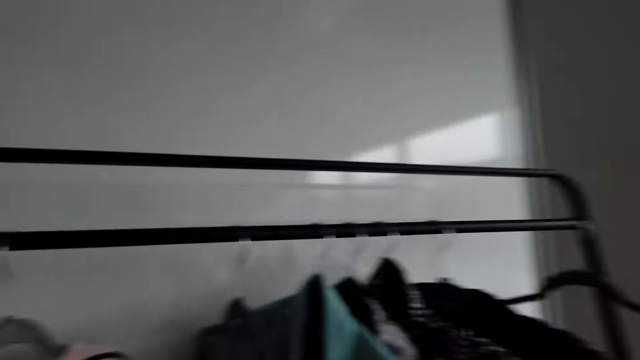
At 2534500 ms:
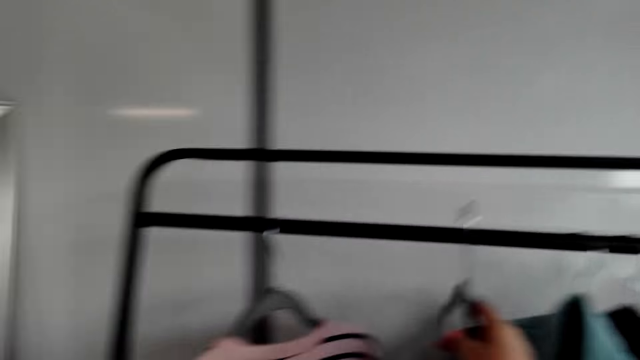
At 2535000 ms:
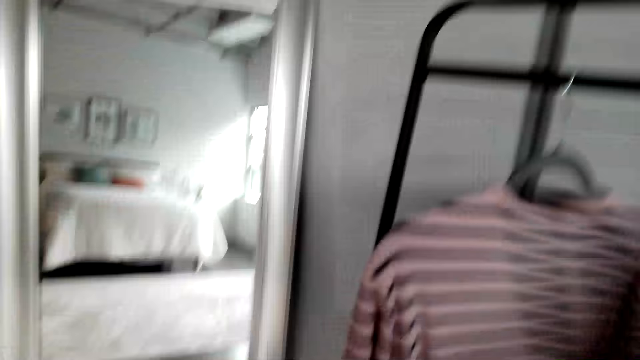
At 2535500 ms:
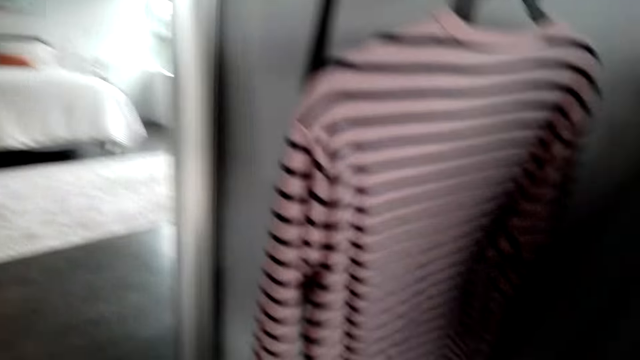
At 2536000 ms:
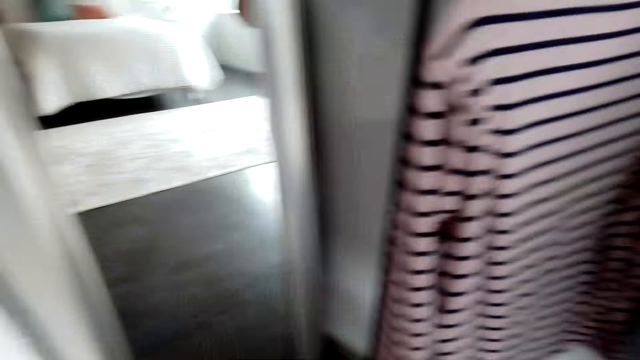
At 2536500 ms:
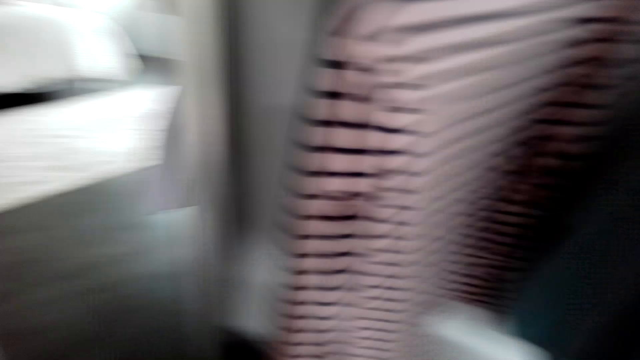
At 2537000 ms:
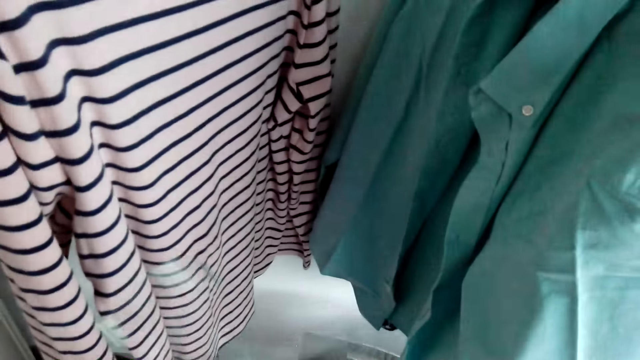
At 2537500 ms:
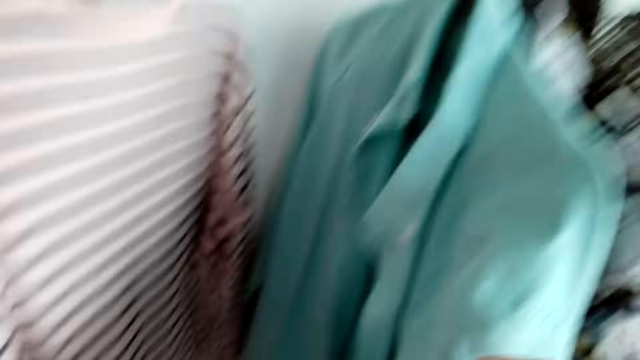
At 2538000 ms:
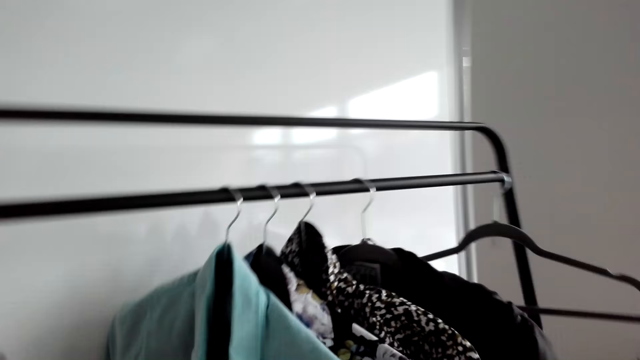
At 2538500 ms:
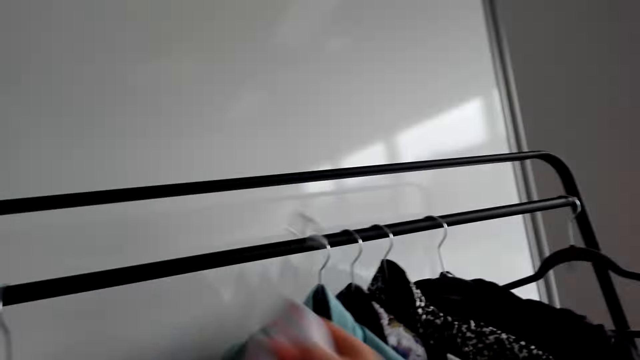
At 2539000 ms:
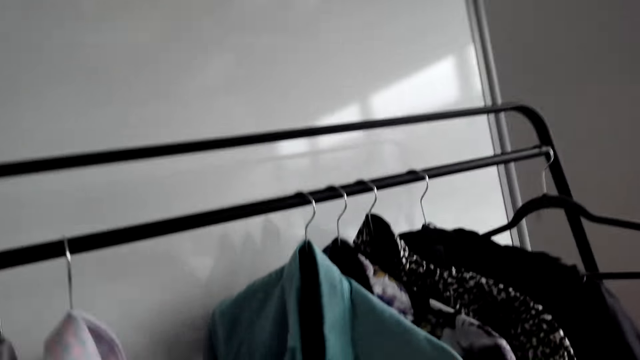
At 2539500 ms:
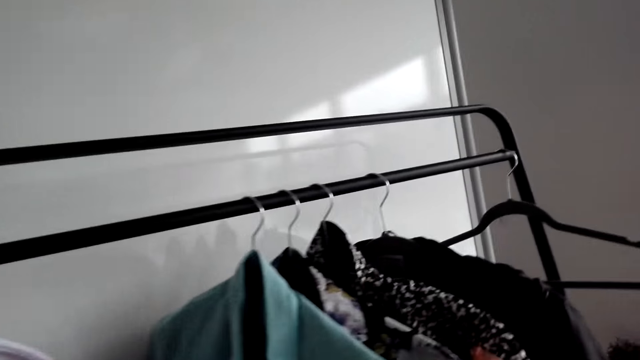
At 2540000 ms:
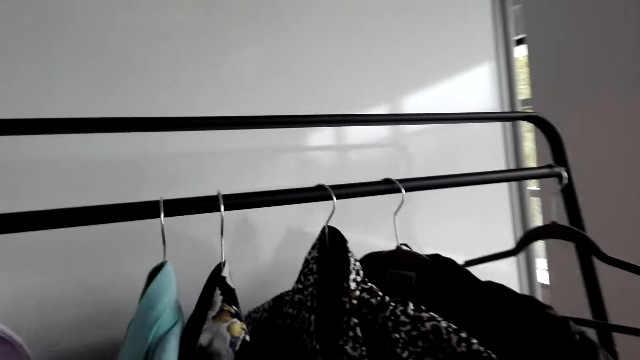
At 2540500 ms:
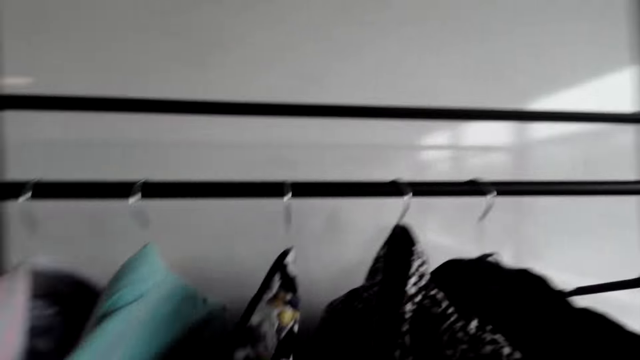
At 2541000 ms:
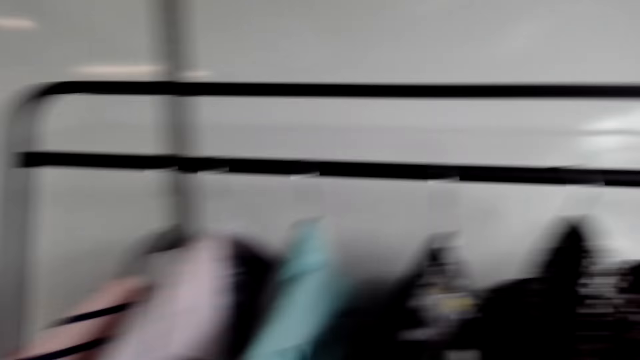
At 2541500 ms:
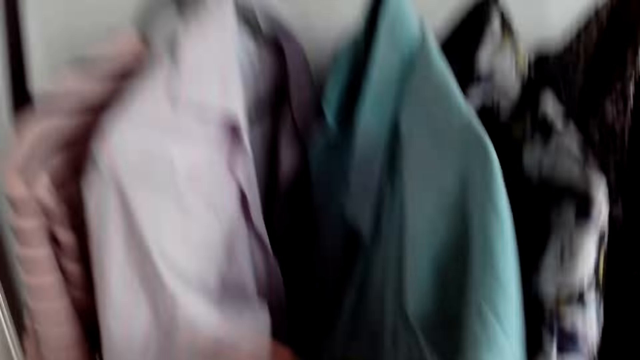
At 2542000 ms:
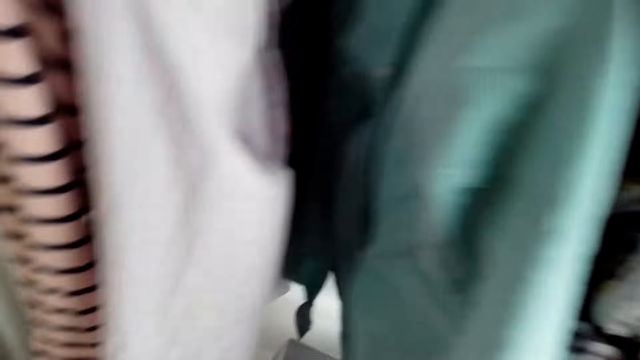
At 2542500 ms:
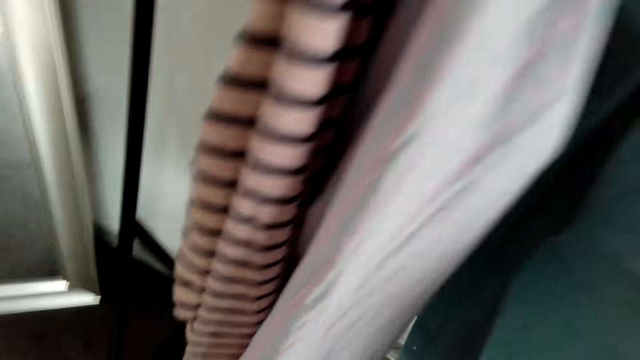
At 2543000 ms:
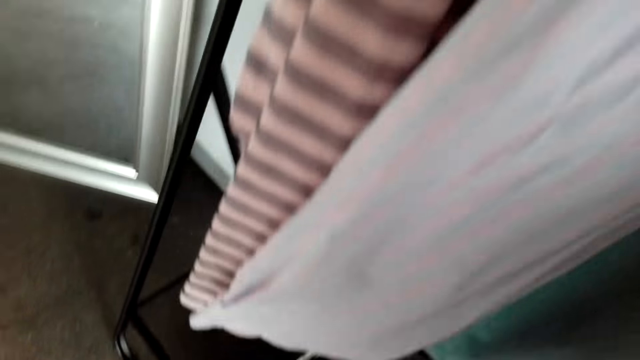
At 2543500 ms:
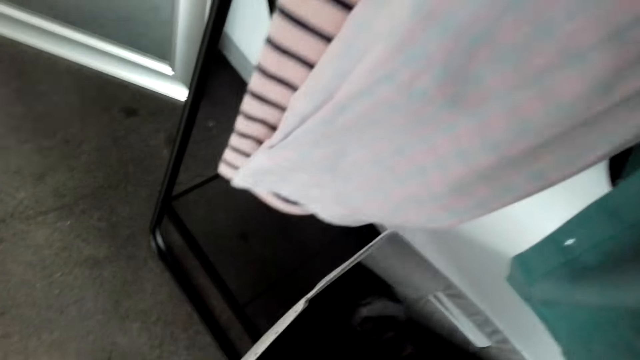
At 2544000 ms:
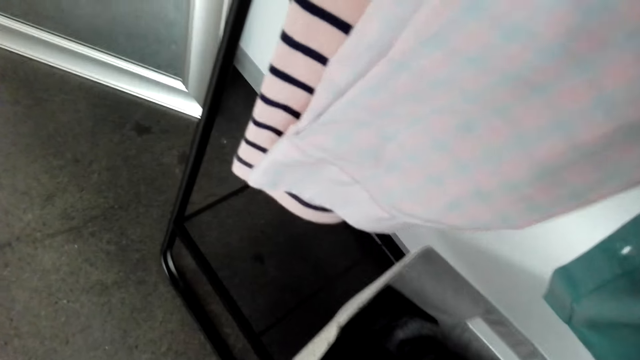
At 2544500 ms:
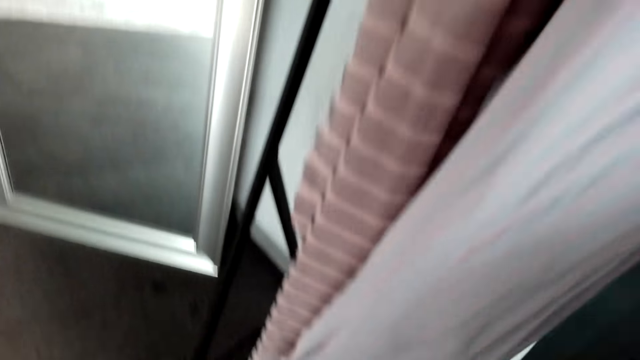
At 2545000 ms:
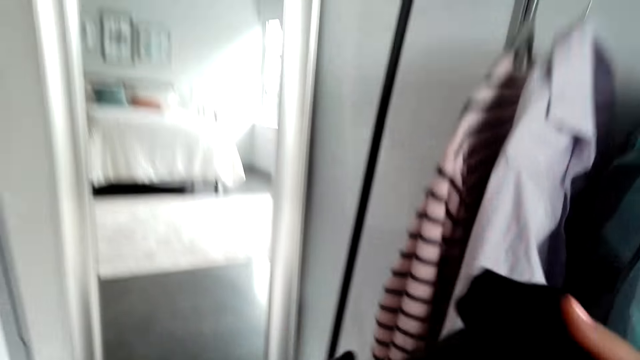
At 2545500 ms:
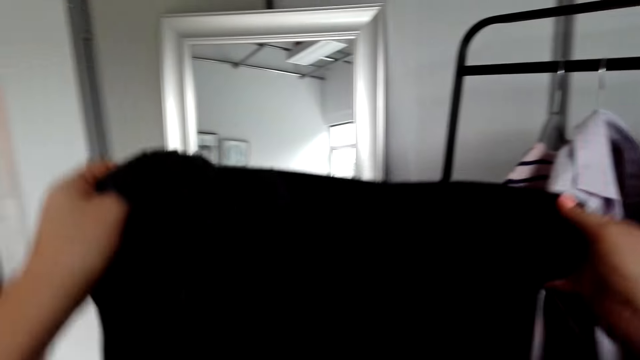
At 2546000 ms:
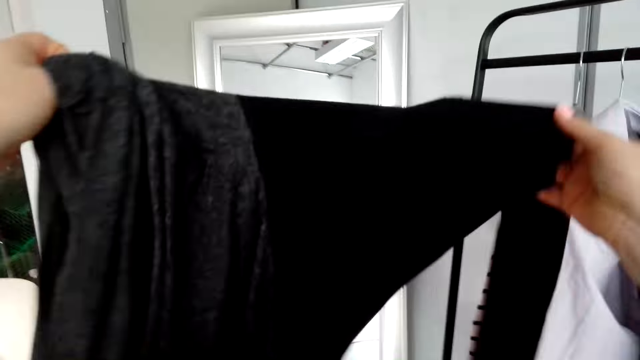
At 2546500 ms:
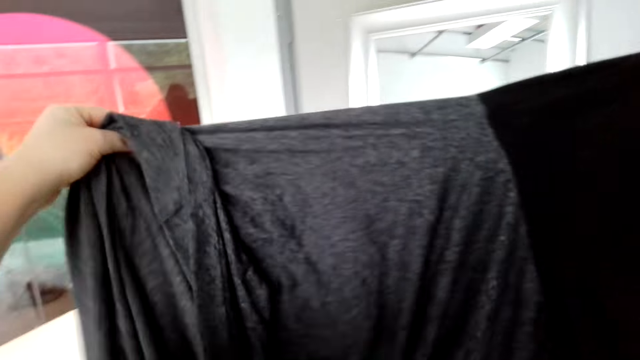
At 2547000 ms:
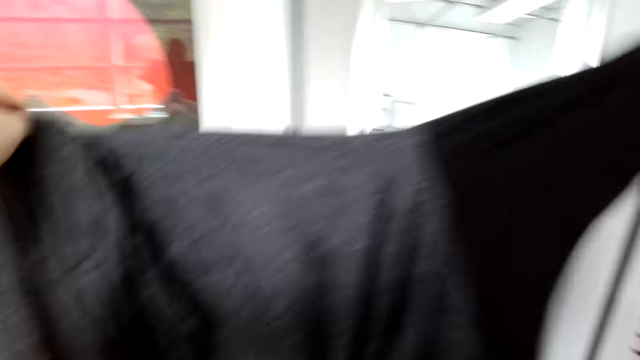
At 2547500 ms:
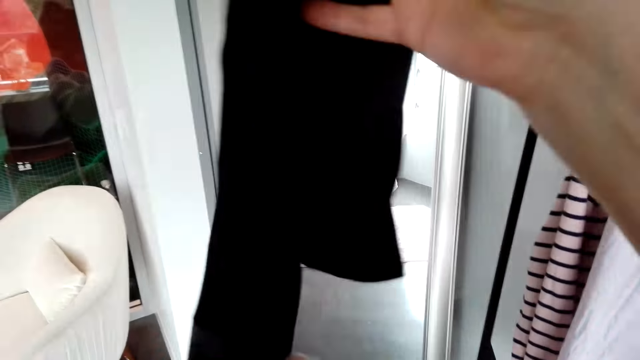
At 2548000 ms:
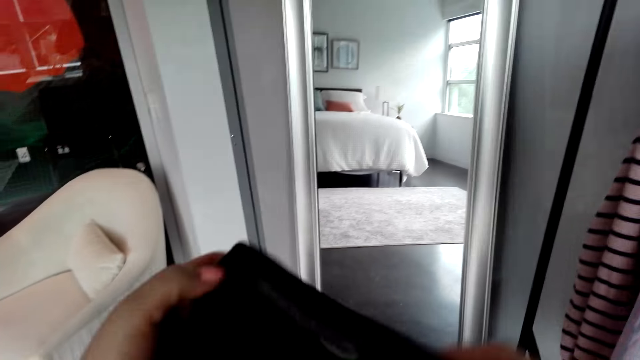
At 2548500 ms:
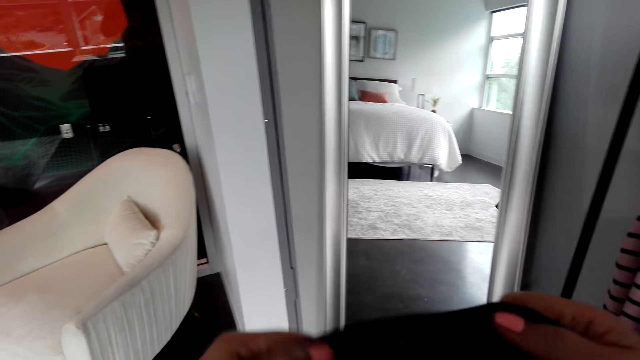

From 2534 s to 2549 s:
The camera wearer peruses the clothes on the clothes rack. They hang a shirt and touch the coats. They pick up a cloth and display the cloth.

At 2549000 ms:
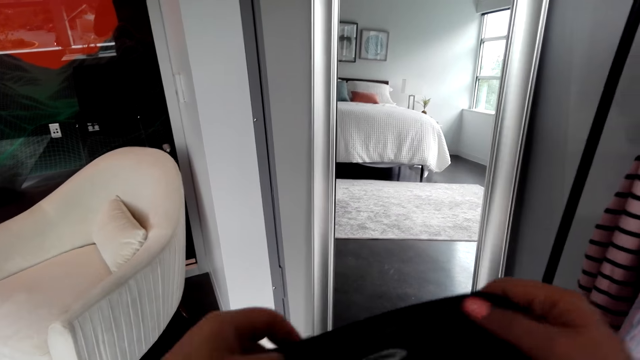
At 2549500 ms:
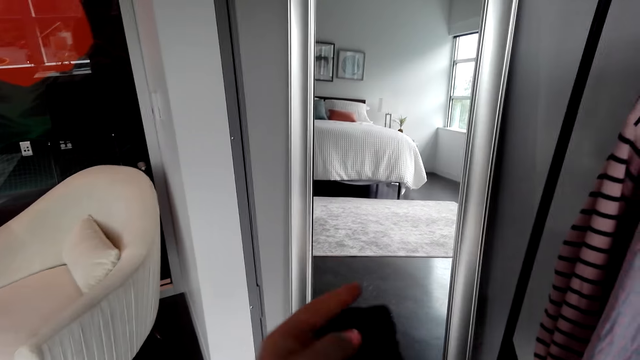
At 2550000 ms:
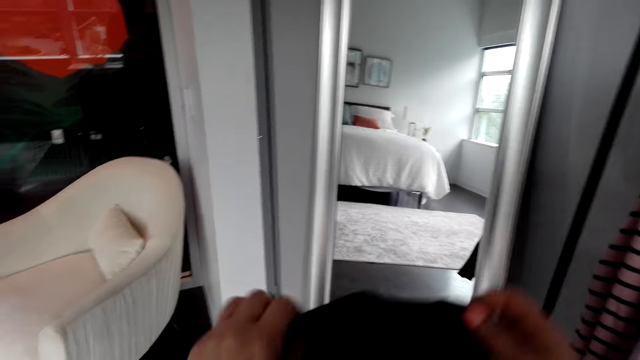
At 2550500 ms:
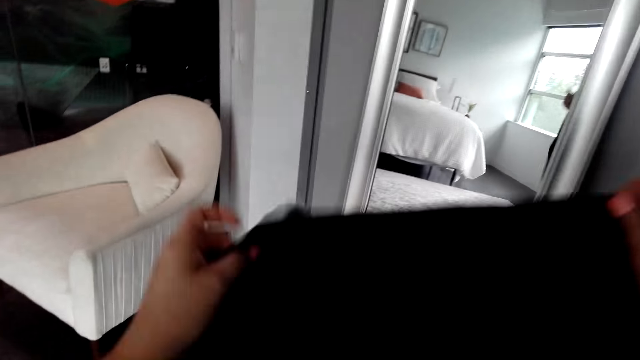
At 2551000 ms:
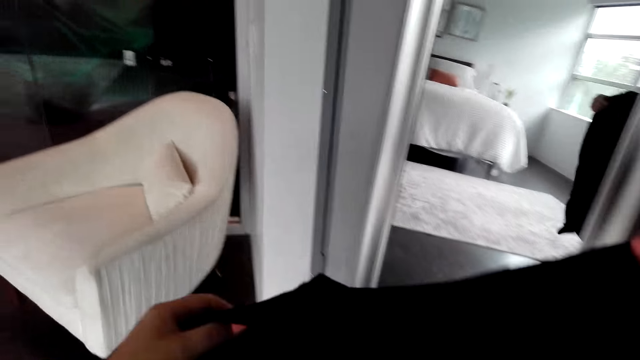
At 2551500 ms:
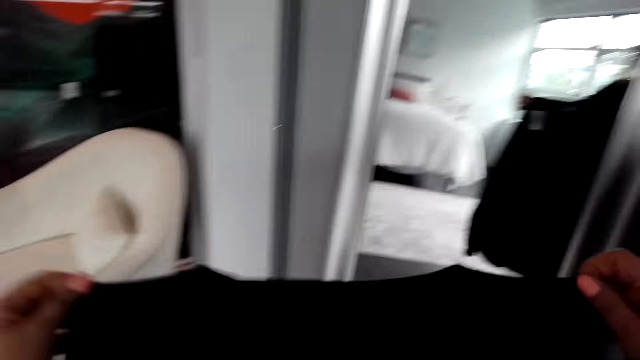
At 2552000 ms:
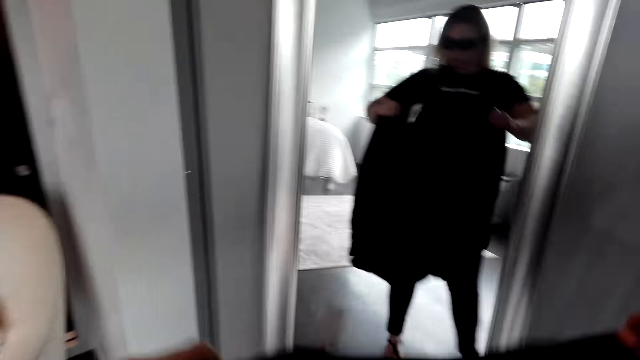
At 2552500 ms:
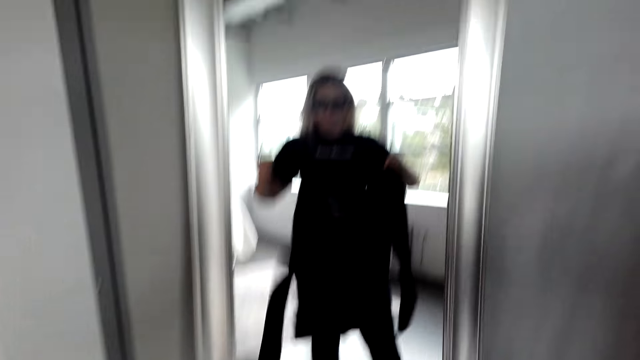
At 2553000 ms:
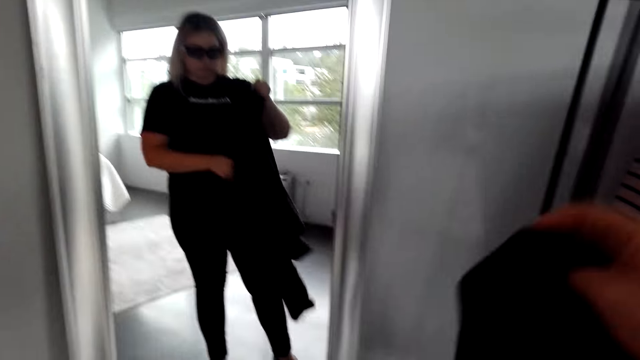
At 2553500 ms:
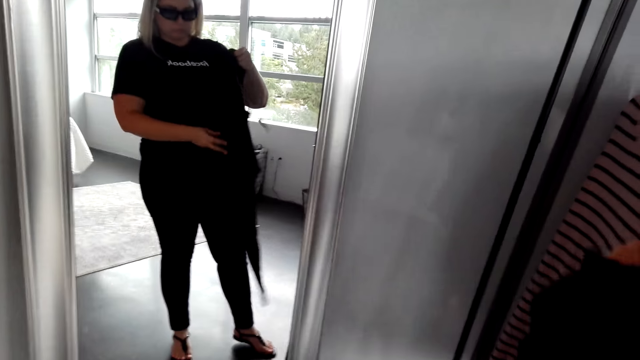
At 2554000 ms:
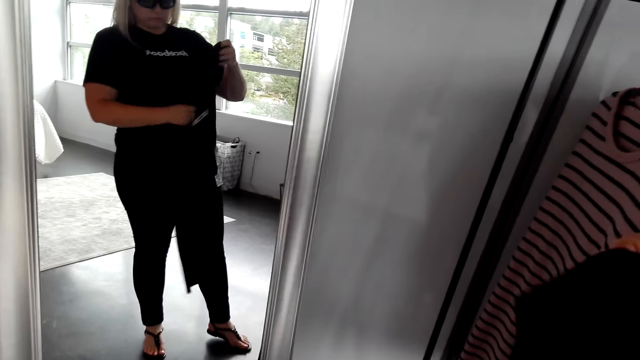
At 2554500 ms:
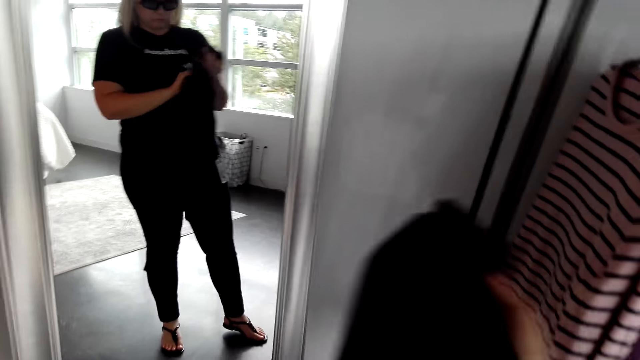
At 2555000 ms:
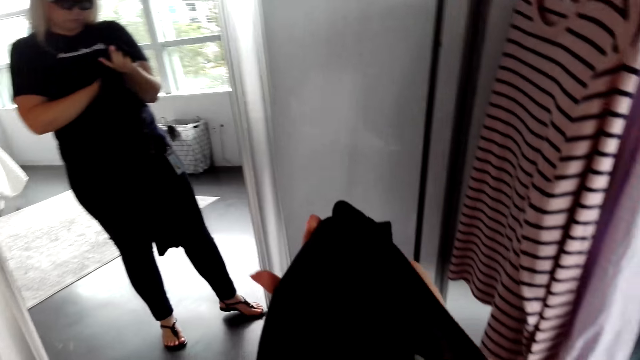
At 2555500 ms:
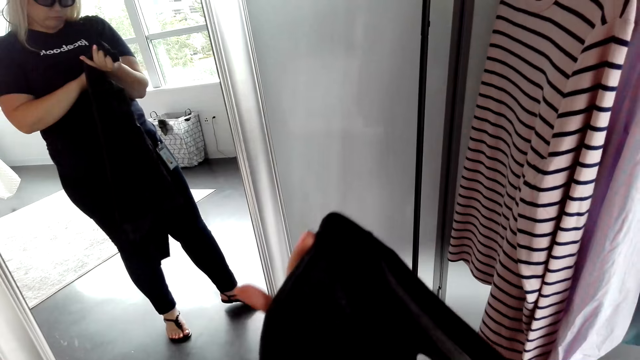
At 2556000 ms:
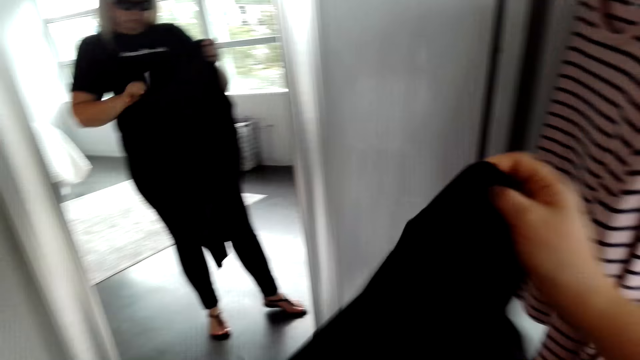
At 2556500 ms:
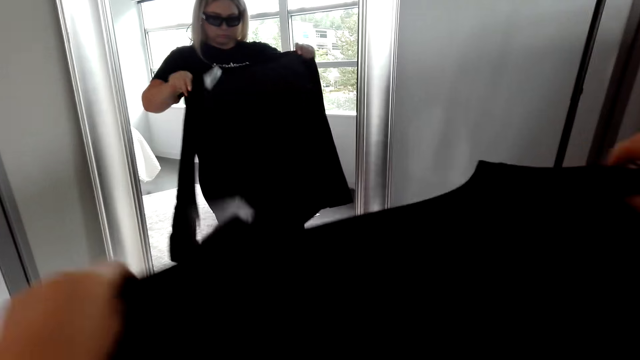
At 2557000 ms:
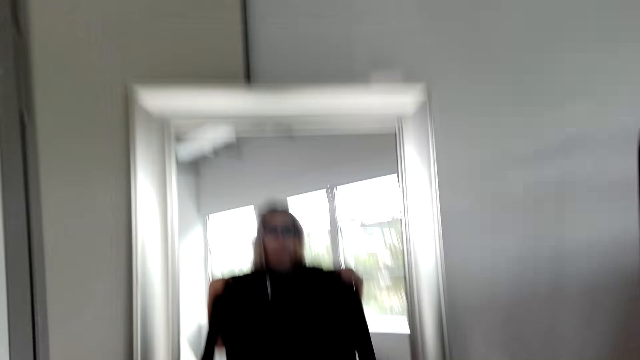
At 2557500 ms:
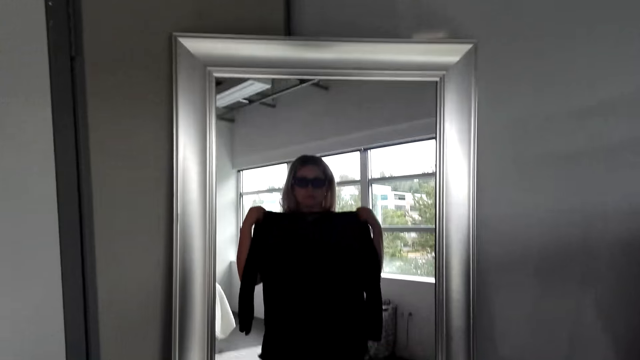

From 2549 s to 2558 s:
The camera wearer tries the cloth on.
